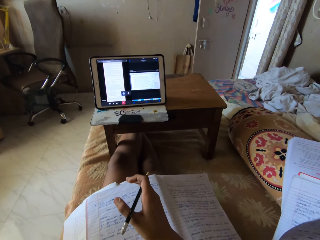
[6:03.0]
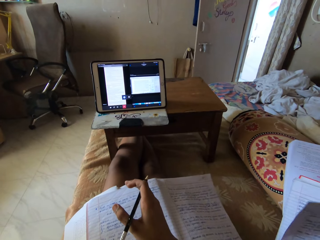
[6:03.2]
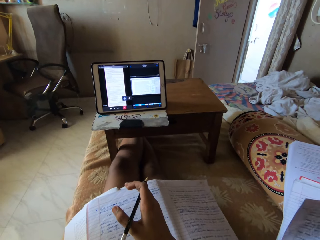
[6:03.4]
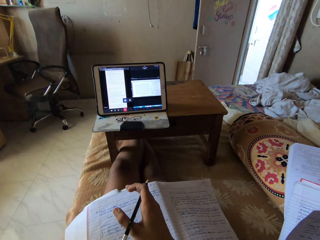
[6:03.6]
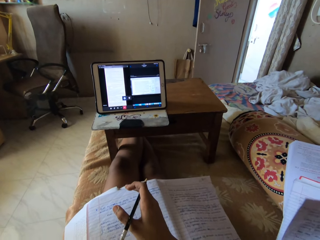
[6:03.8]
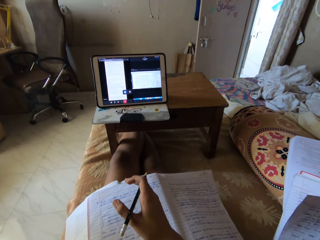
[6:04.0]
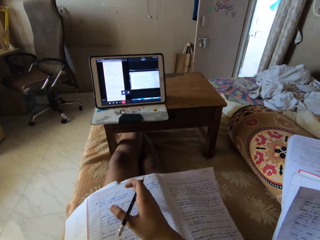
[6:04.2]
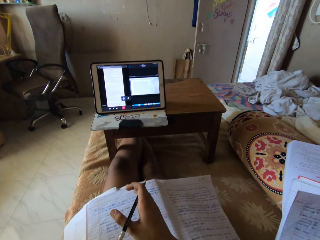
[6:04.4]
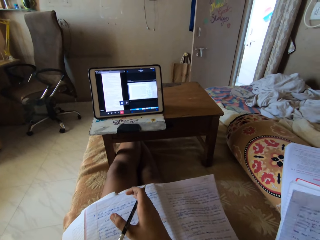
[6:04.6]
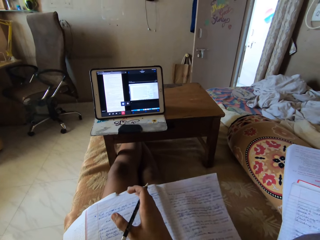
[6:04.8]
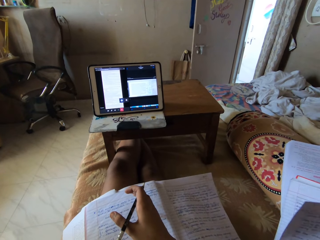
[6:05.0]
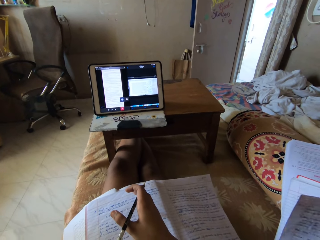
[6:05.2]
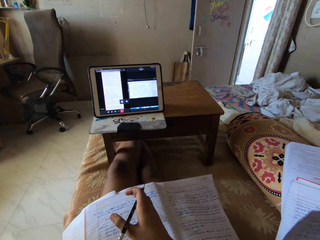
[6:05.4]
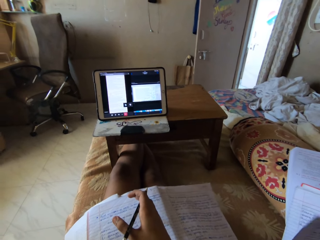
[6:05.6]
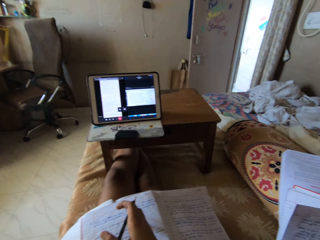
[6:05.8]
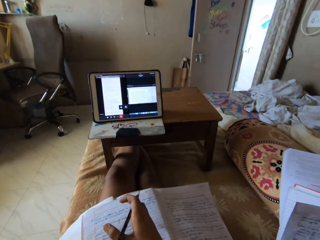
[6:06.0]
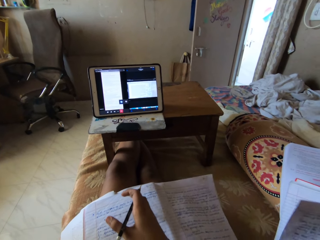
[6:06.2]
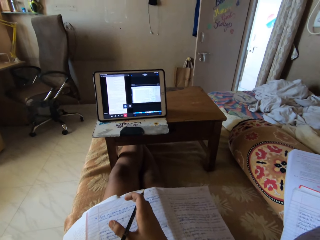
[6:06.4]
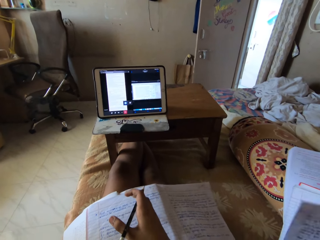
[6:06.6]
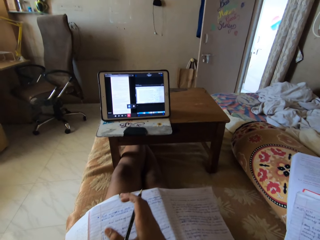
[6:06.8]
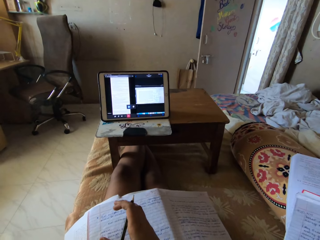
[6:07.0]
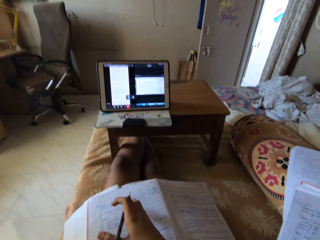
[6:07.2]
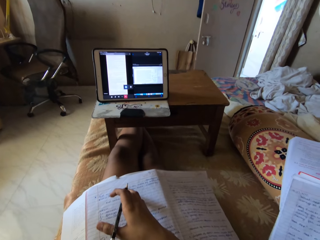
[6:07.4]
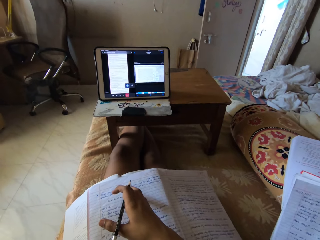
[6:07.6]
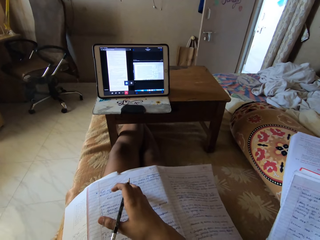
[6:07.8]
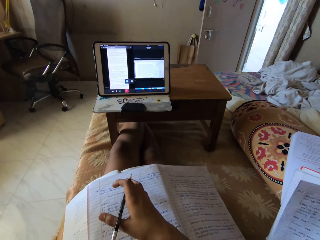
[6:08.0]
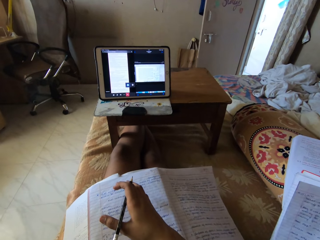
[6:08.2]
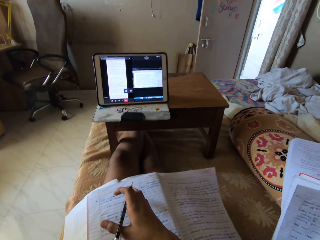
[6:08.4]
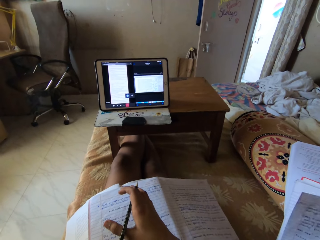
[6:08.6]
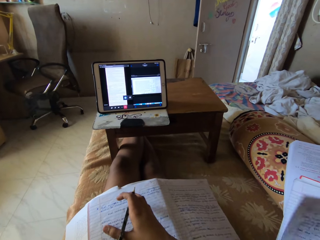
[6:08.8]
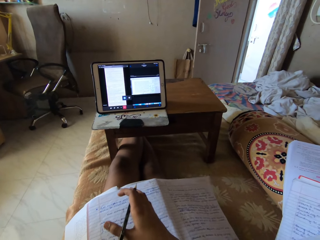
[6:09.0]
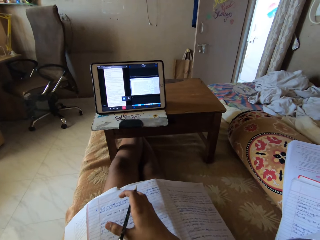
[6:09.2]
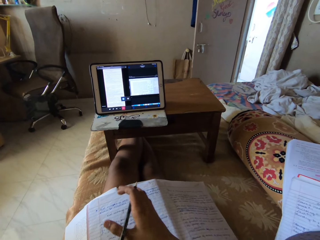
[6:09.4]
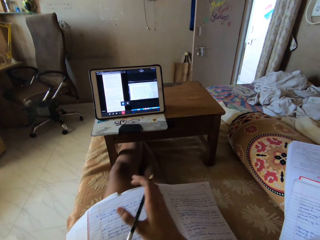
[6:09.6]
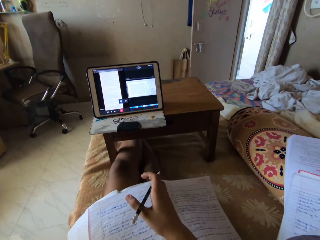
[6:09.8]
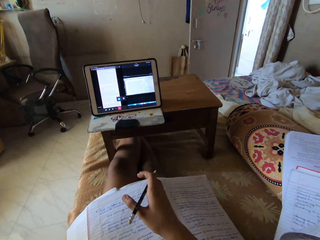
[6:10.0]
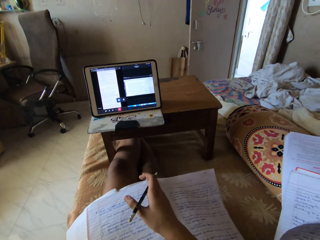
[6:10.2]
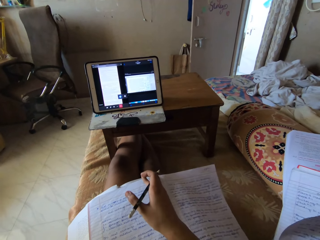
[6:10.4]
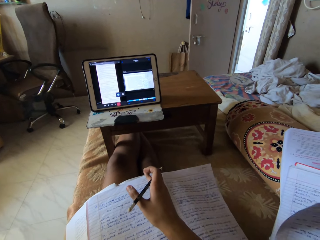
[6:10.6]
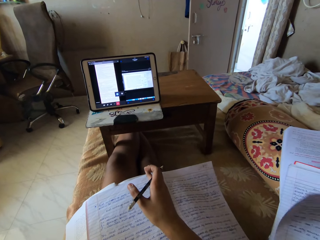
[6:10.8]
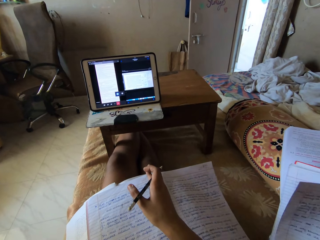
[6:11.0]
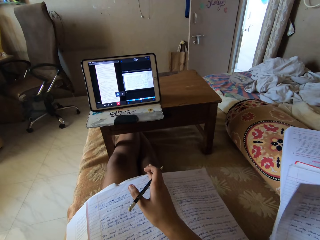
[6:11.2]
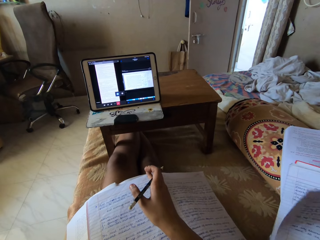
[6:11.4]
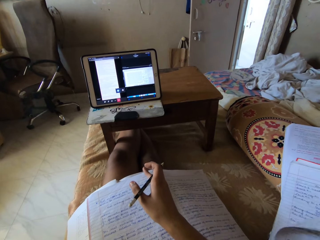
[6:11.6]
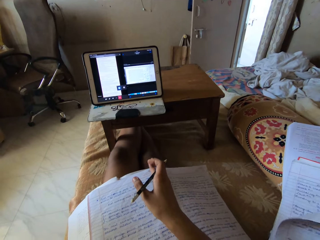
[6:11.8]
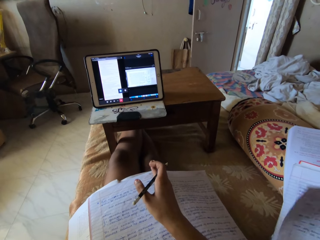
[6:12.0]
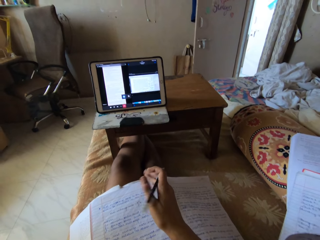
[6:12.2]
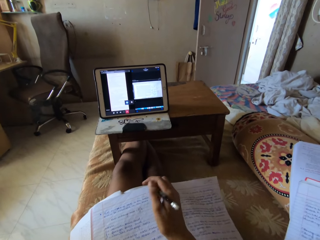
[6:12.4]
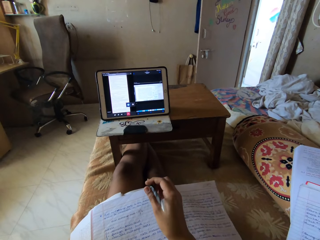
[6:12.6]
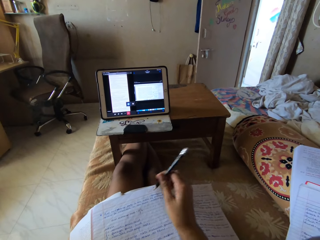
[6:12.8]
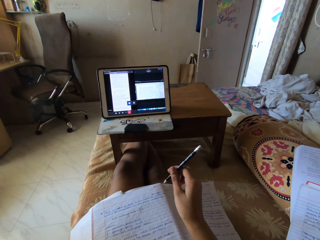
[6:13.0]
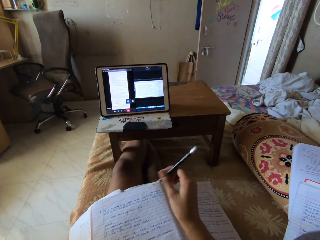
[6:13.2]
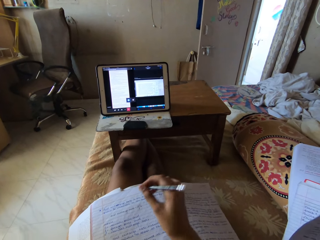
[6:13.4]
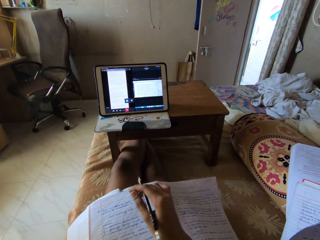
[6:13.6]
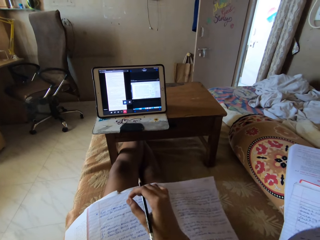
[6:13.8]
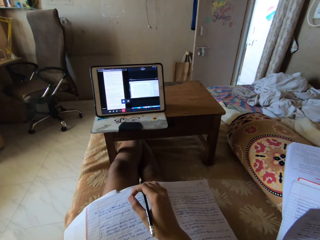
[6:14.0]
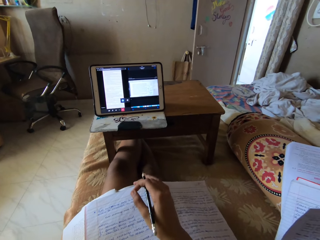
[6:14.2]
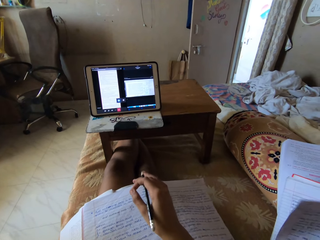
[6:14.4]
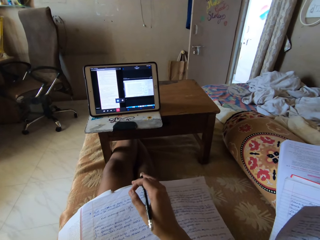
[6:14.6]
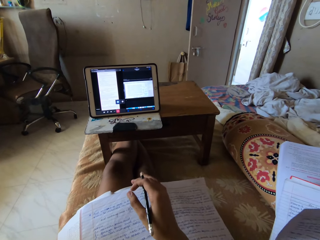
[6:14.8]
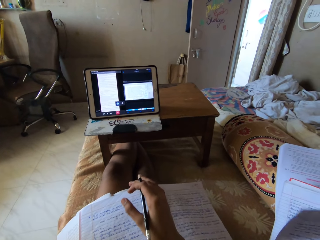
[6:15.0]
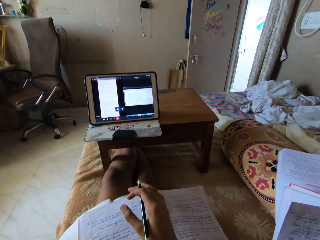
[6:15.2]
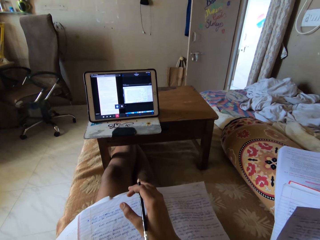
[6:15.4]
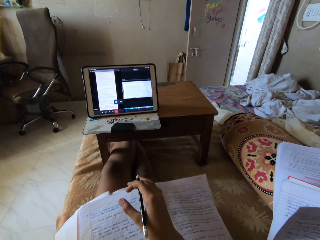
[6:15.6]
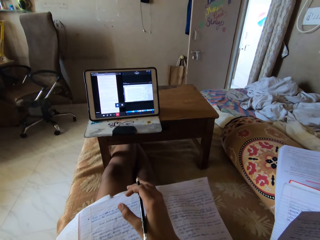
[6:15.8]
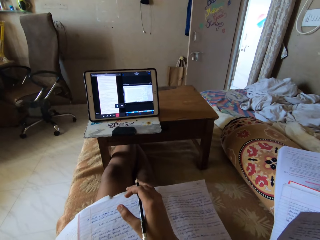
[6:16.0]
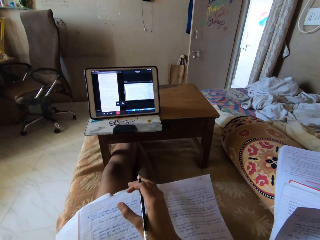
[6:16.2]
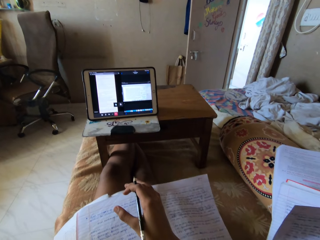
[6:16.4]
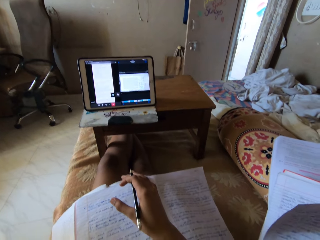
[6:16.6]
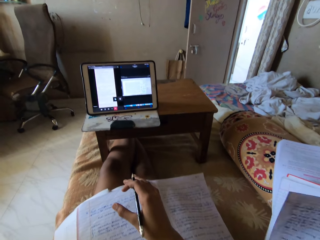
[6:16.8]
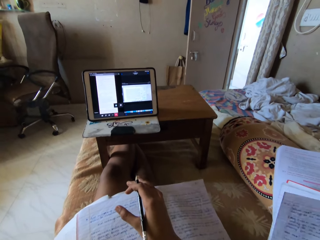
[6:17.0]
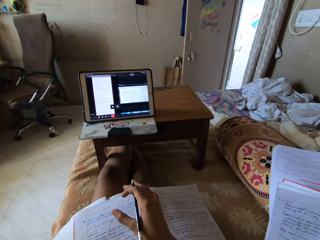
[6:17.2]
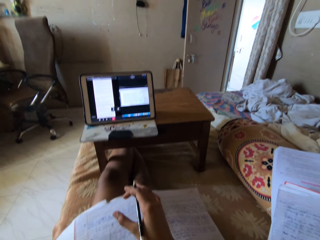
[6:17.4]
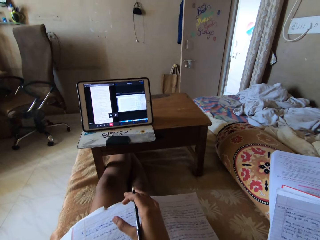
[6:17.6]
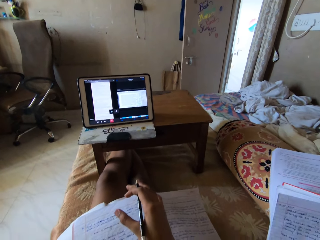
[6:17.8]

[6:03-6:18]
The camera wearer moves the right hand. They move the right hand again. They turn a pencil. They move the right hand.

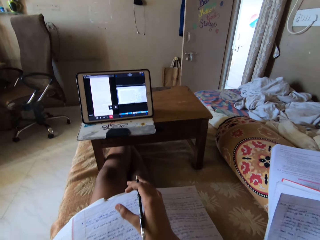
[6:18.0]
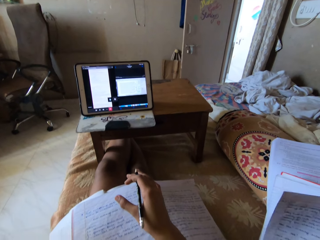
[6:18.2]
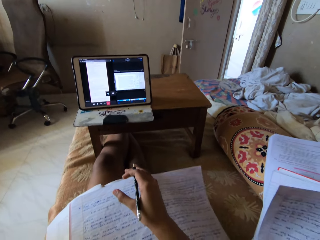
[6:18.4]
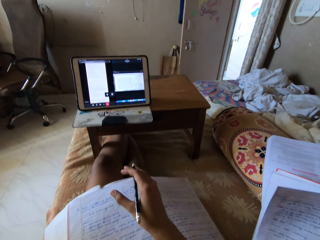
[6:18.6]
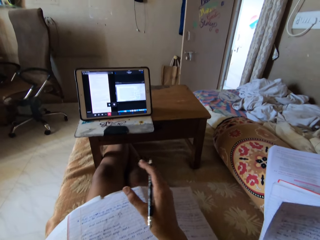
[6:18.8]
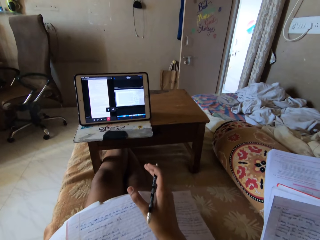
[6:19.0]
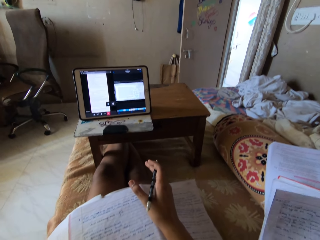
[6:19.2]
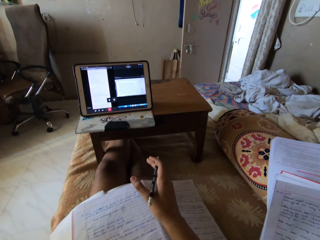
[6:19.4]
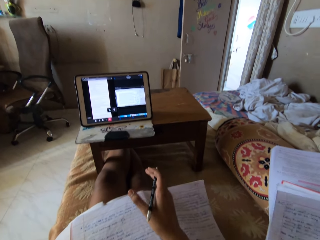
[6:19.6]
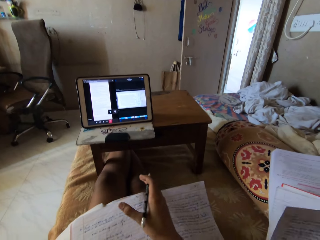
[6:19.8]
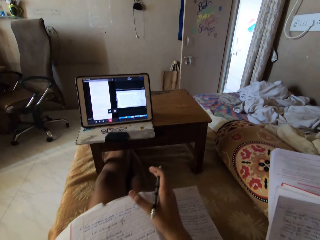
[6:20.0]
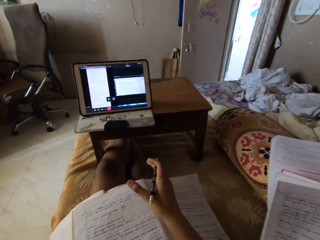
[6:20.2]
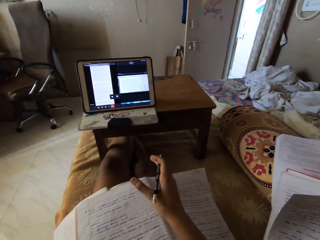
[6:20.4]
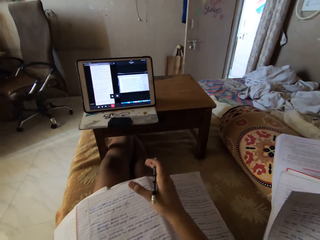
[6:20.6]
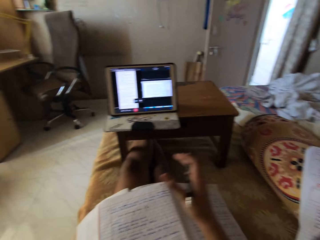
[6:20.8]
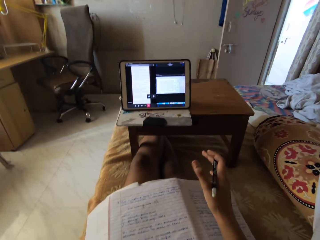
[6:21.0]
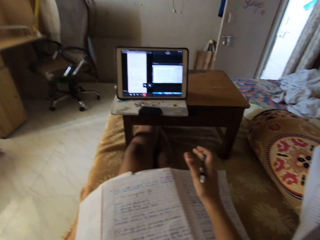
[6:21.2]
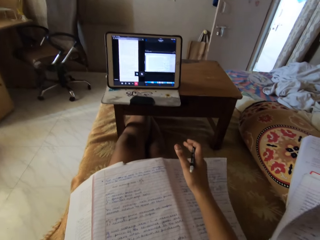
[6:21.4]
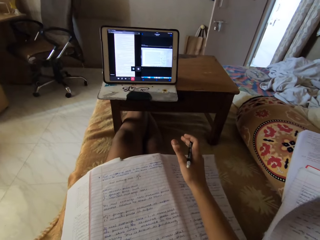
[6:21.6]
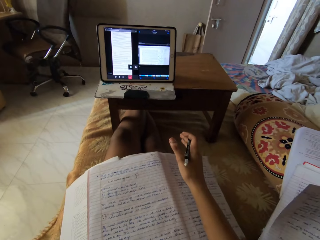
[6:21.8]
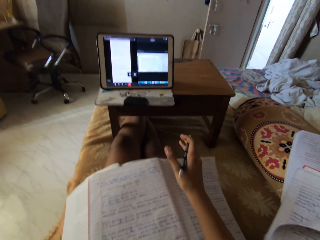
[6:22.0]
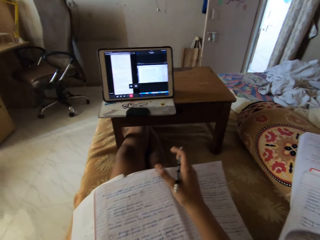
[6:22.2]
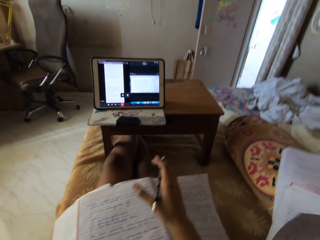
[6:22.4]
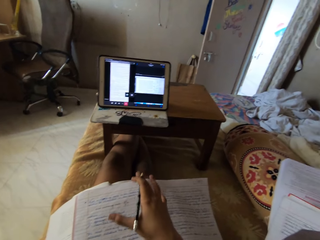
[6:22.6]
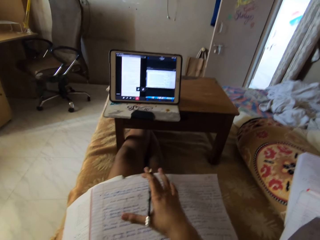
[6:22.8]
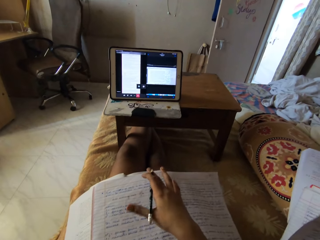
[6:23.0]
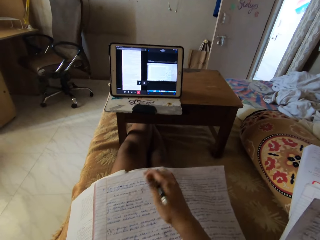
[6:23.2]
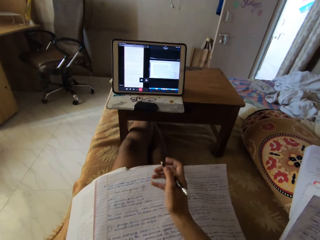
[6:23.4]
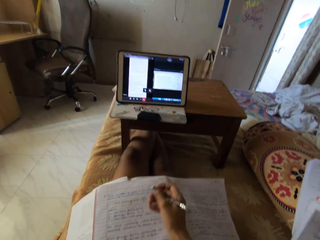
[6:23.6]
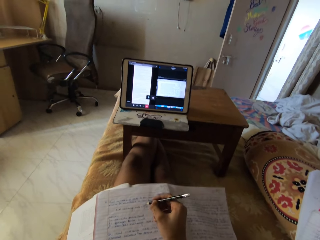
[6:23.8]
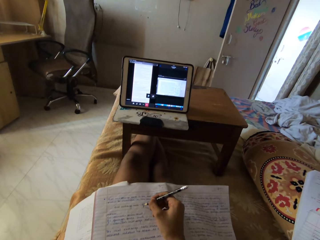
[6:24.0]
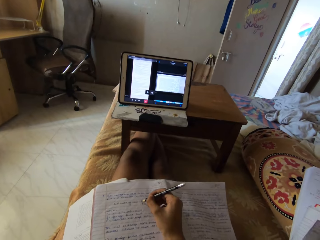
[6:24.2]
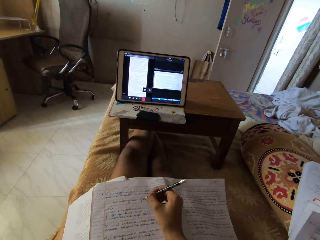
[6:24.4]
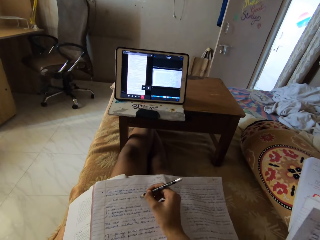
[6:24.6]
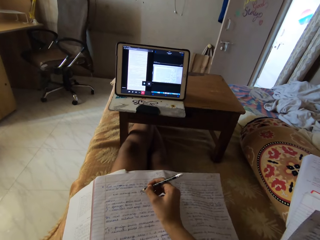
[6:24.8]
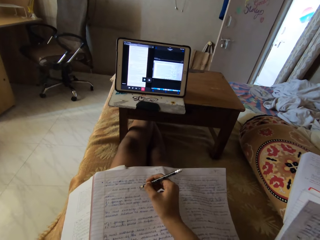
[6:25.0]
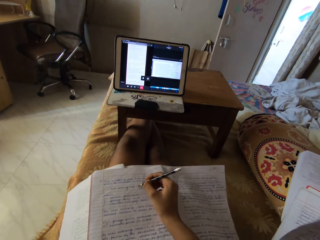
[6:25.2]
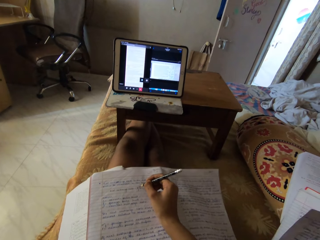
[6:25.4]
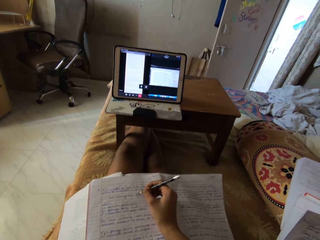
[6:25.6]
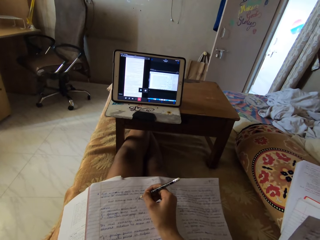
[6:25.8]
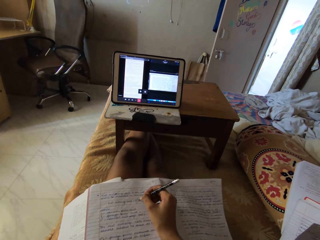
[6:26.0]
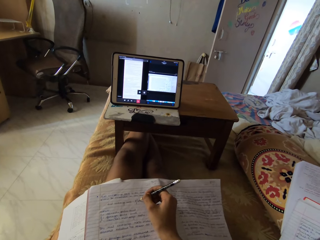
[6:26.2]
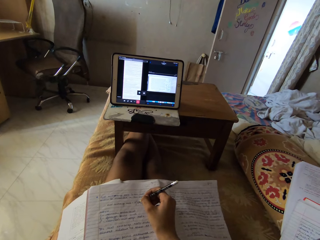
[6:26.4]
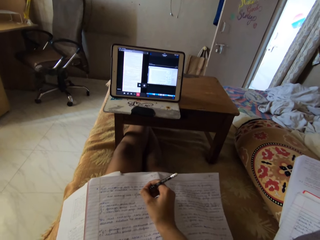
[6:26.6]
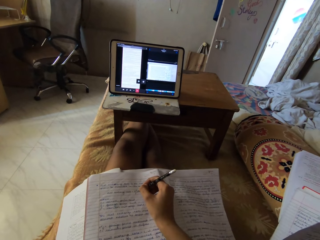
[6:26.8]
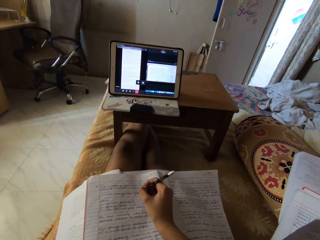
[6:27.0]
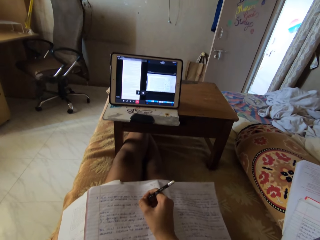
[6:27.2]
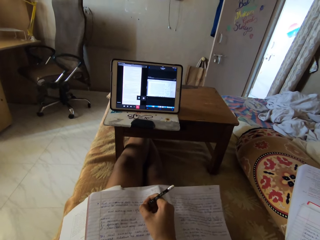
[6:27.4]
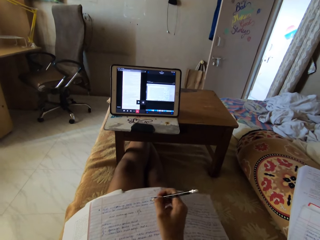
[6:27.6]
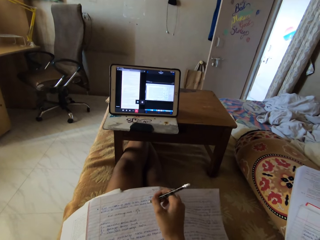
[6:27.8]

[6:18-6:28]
The camera wearer moves the right hand. She moves the right hand again. She touches the book on her thighs with a pen in her right hand. She writes on the book using a pencil.
